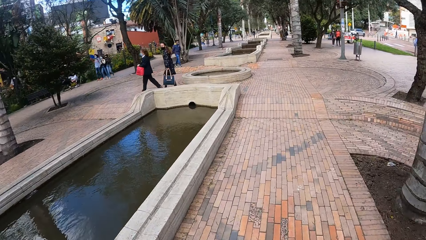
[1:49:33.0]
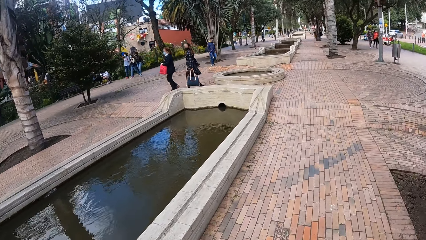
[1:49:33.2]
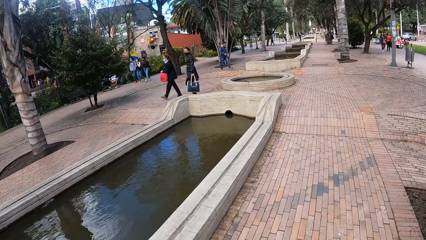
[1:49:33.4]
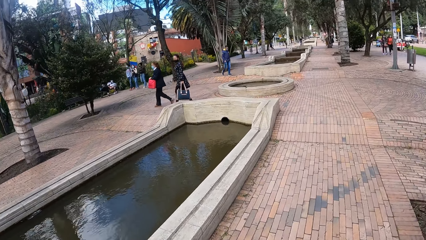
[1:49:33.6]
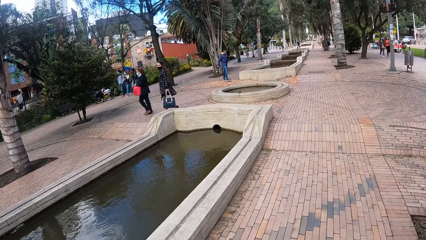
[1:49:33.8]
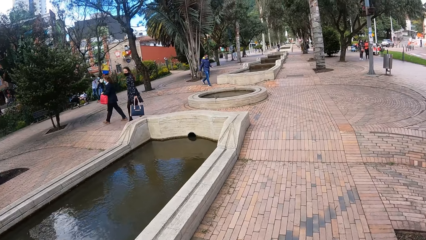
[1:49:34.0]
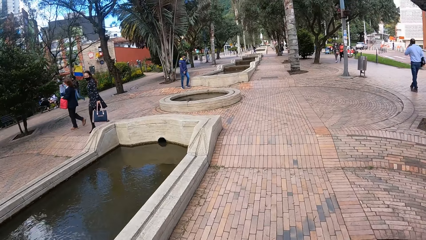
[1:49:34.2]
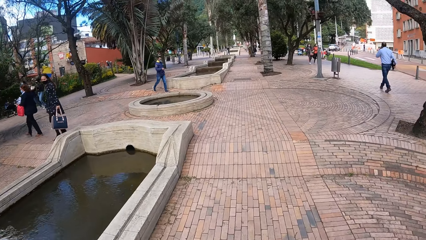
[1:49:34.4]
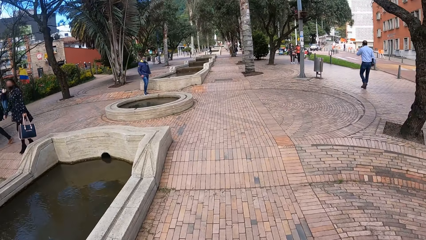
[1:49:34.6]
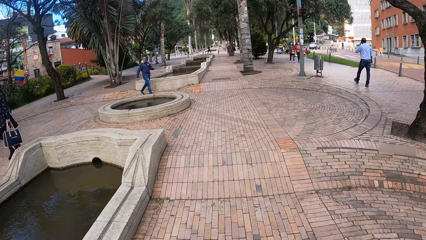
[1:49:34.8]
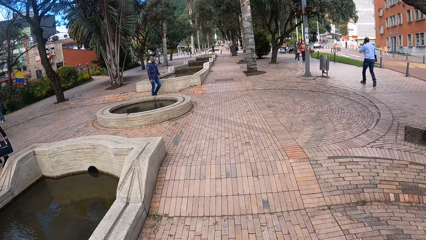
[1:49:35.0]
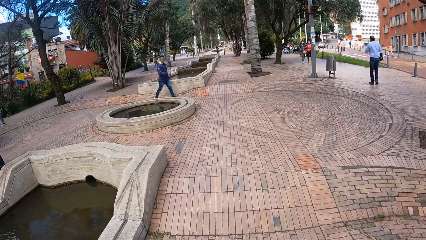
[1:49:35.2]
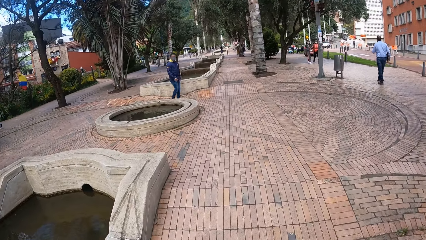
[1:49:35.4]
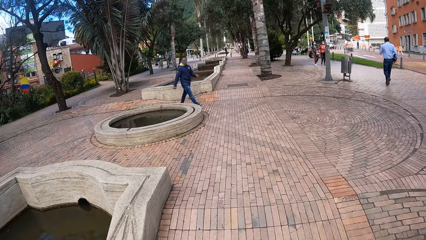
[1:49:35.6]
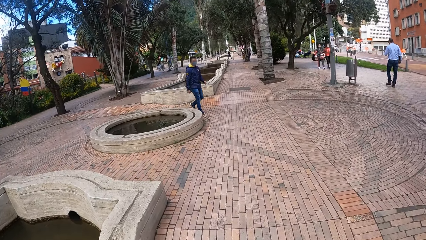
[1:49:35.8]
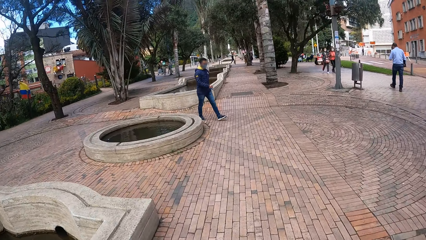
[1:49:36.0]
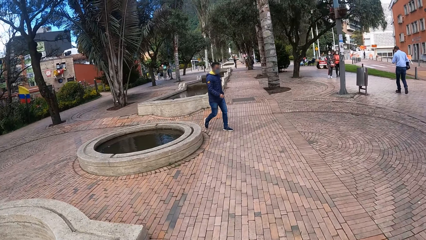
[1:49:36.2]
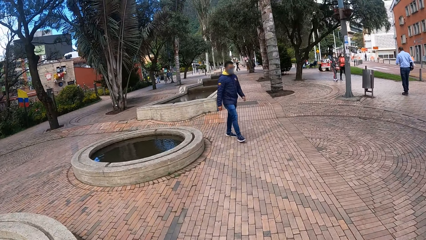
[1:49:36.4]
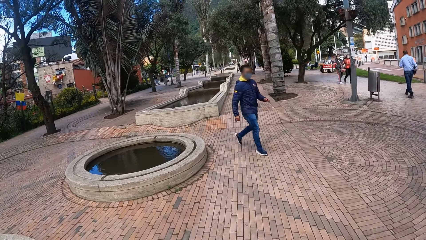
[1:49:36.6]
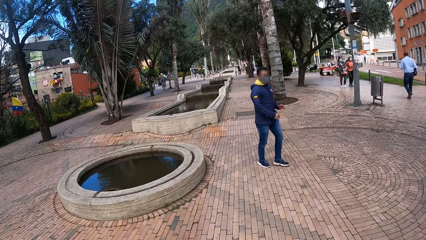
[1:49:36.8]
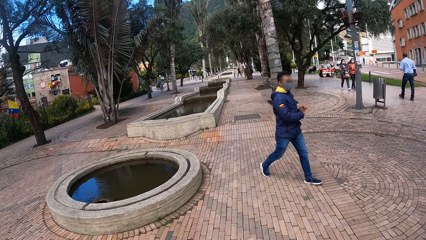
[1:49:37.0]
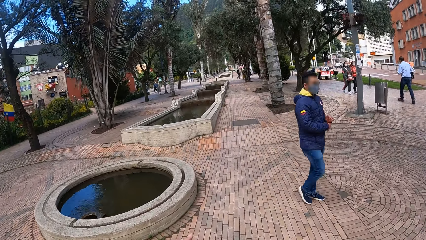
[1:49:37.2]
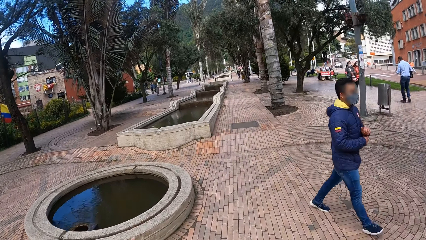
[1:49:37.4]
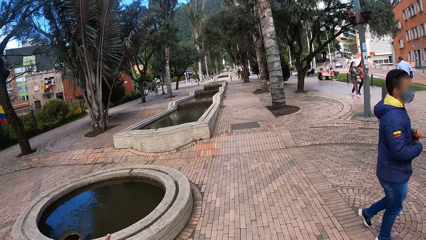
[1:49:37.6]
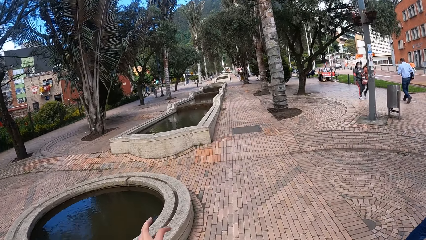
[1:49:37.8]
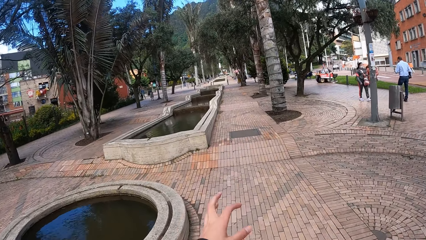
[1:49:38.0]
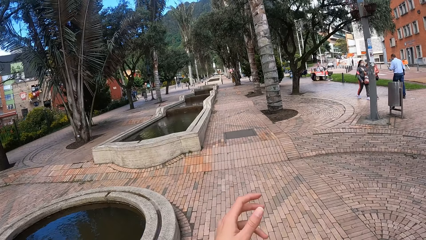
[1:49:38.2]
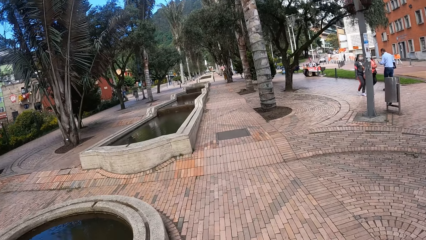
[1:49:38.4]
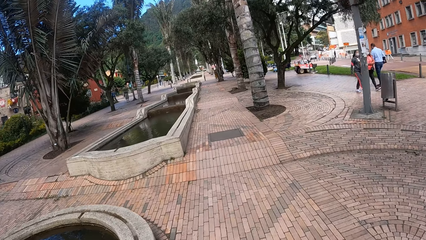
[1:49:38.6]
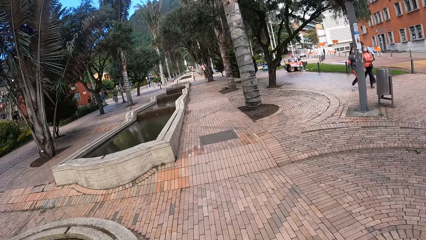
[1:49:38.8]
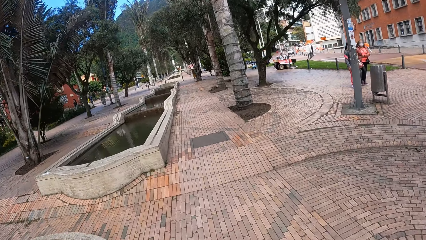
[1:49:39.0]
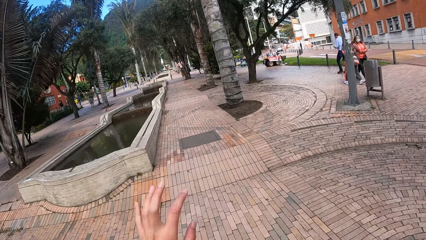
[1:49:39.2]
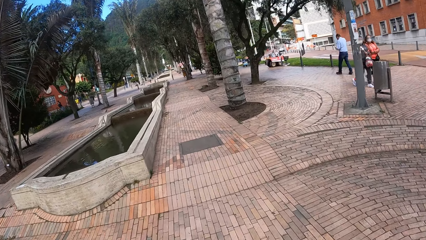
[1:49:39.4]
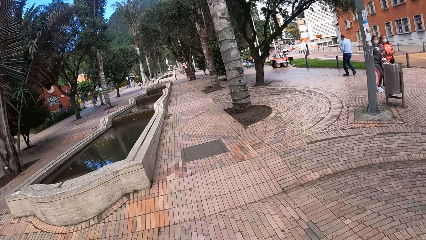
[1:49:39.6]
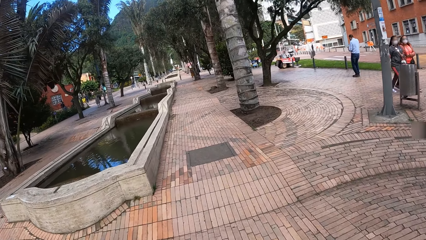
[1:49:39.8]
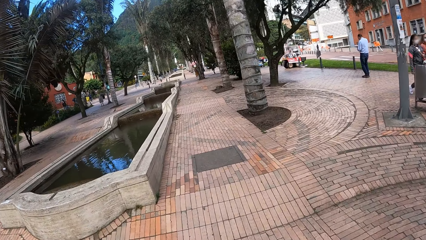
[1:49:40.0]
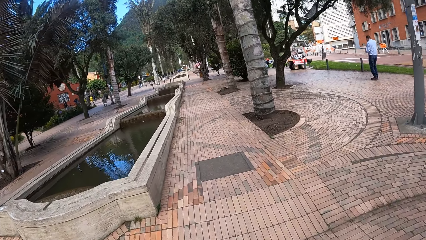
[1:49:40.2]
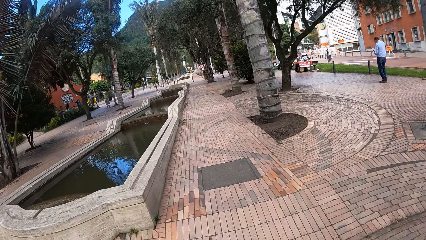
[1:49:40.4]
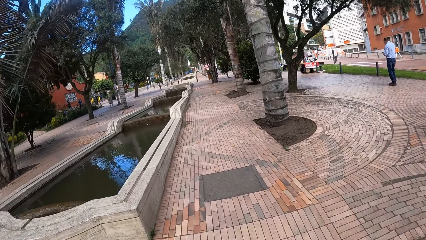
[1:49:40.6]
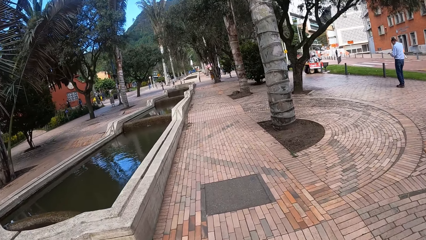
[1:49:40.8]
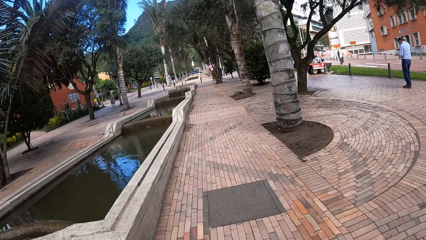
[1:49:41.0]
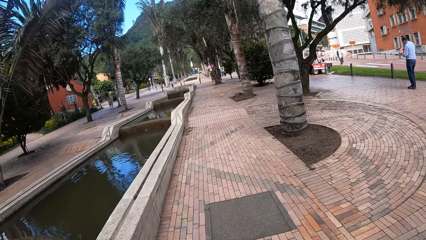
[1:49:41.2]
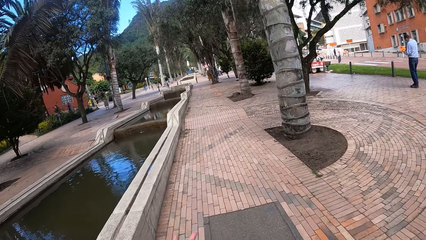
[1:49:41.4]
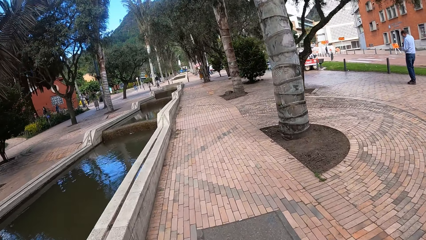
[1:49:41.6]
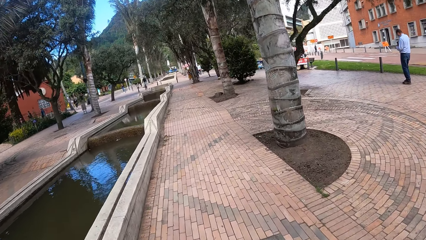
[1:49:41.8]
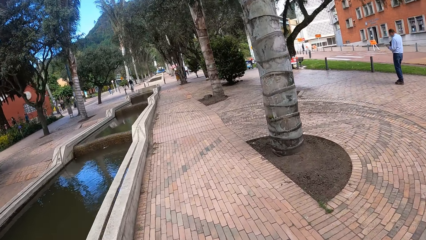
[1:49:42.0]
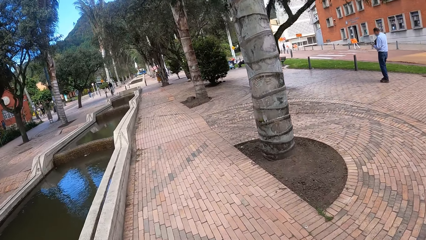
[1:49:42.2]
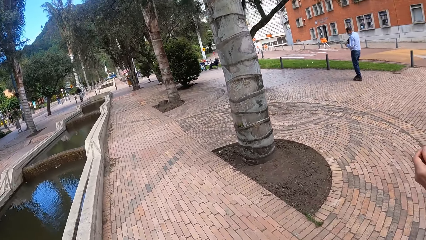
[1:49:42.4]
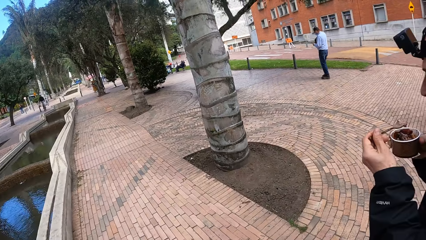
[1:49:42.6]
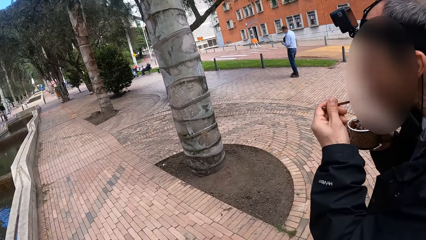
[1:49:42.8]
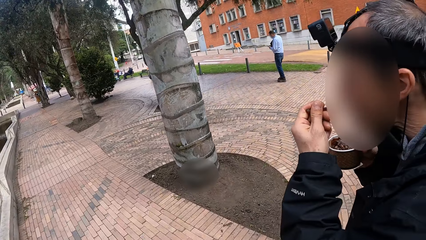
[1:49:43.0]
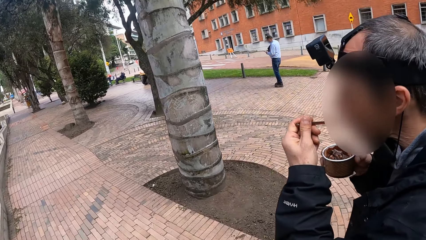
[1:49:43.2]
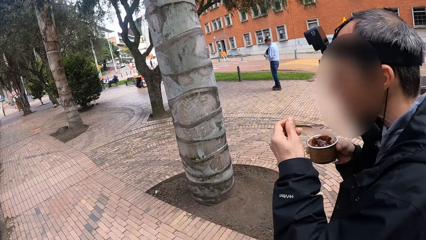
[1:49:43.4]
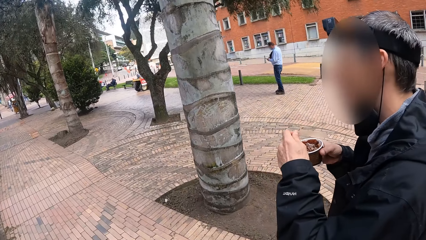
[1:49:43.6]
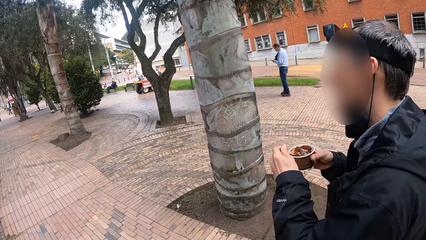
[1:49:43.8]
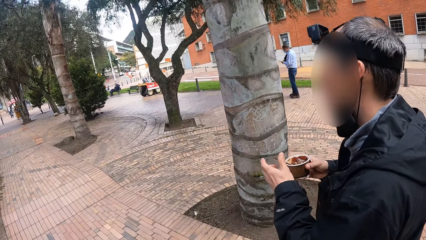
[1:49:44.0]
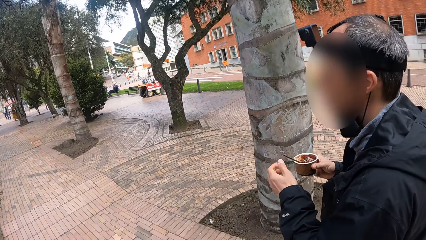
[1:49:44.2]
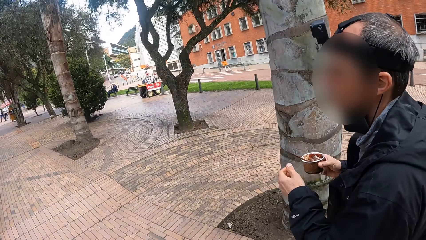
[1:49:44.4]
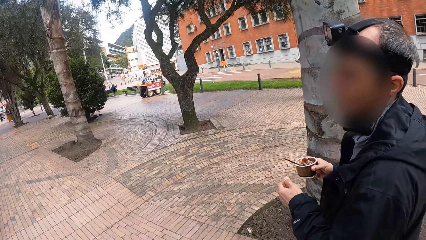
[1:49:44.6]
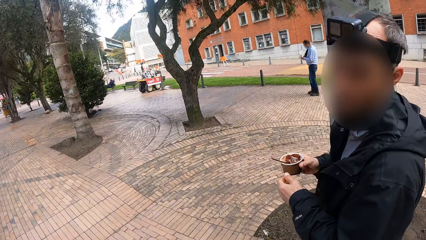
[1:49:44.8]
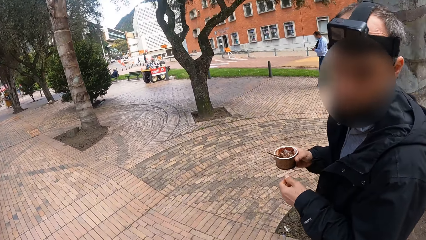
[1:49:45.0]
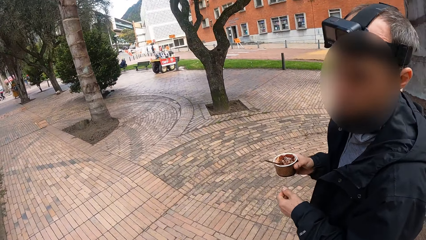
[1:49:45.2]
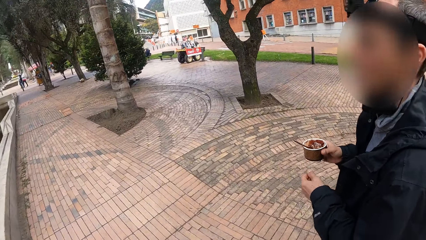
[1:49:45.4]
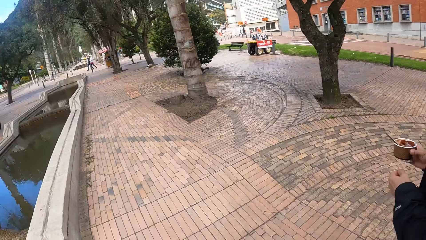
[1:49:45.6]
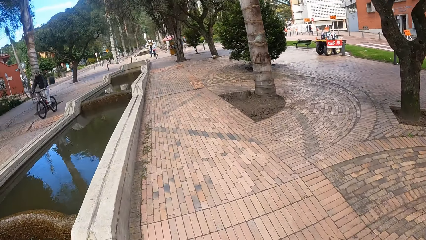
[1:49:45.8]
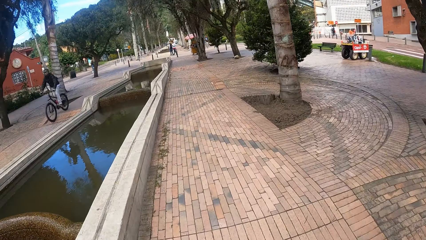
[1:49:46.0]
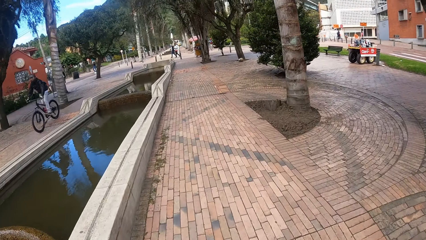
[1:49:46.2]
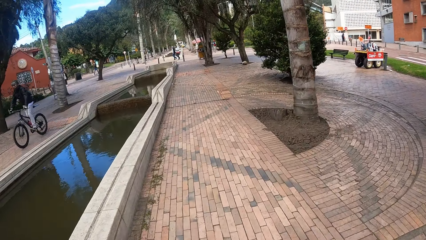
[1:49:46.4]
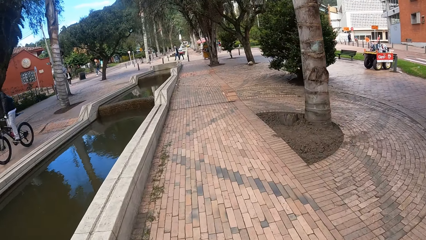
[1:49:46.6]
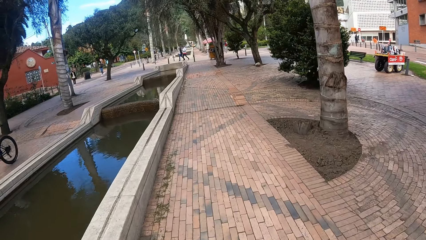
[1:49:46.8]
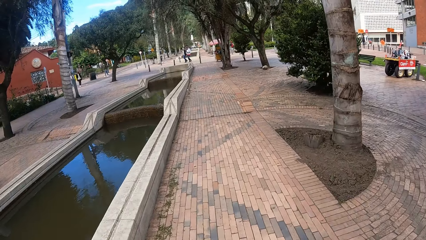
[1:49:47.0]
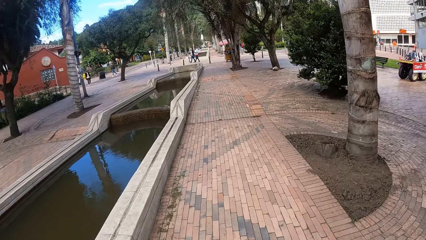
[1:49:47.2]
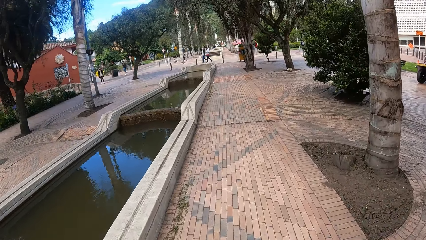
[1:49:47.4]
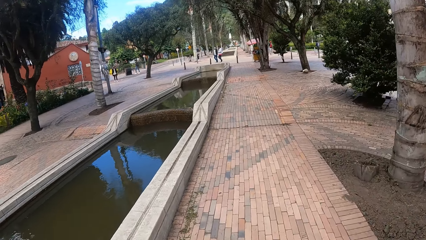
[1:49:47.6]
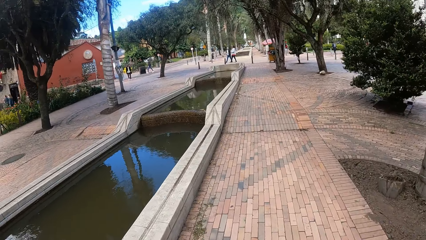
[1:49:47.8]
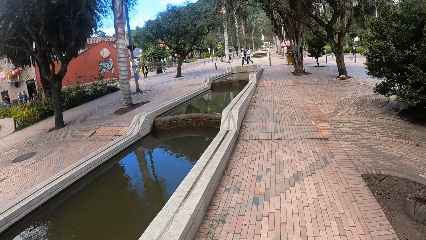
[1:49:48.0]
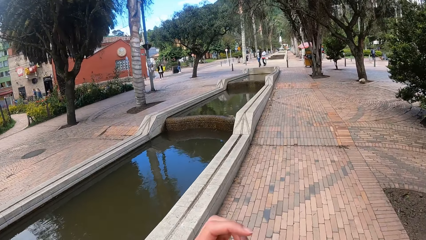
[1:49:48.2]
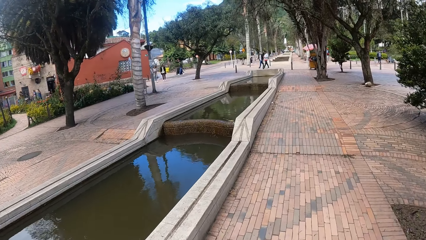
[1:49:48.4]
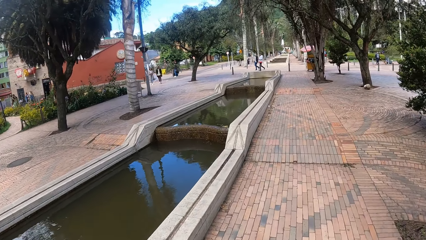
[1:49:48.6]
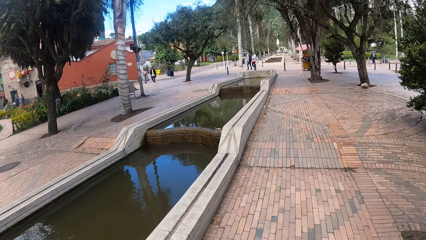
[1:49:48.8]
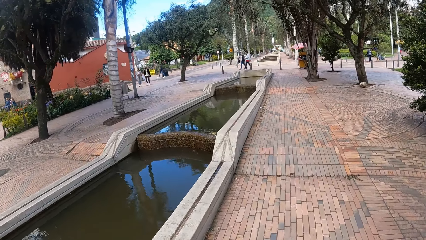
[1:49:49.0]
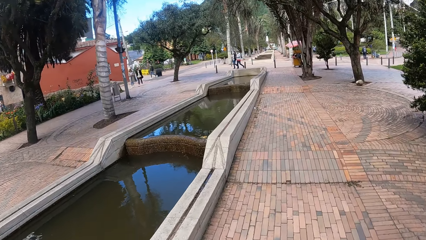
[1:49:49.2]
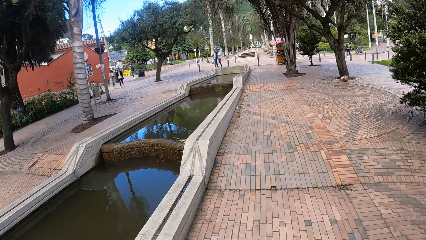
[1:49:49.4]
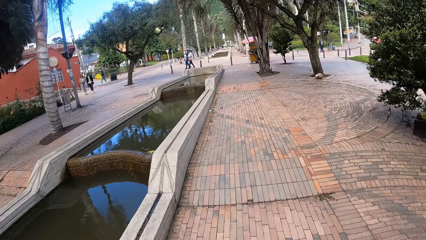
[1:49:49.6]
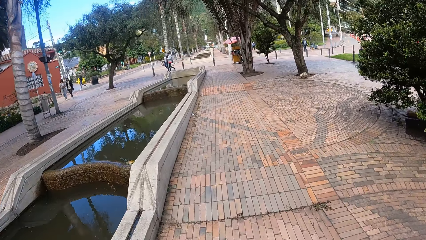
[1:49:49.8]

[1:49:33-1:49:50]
The camera wearer walks past a woman. He stretches his hand forward. A man eats the ice cream from the spoon in his left hand. The camera wearer looks at the man. The man places the scoop spoon in his left hand in the cup in his right hand. The man looks at the camera wearer.
